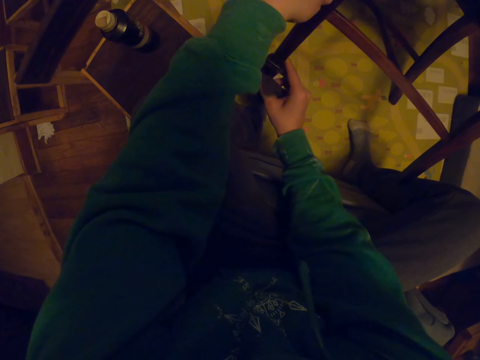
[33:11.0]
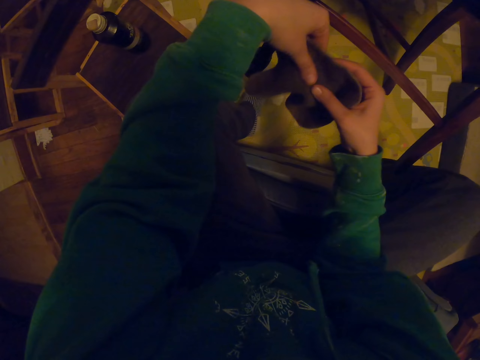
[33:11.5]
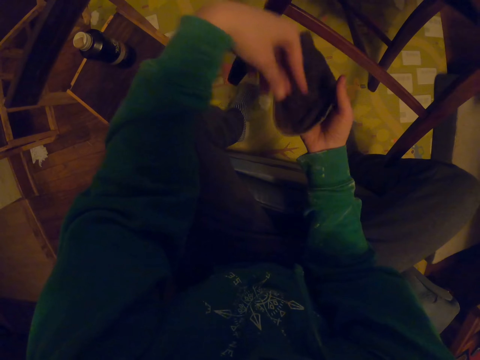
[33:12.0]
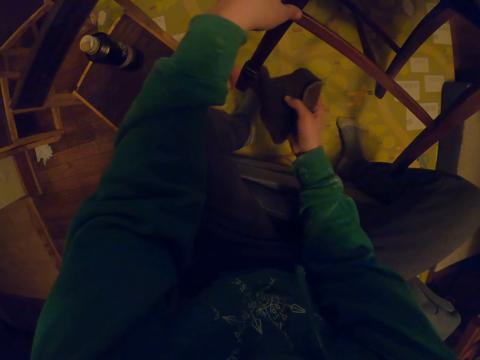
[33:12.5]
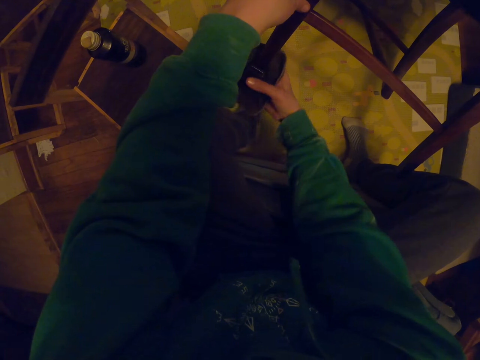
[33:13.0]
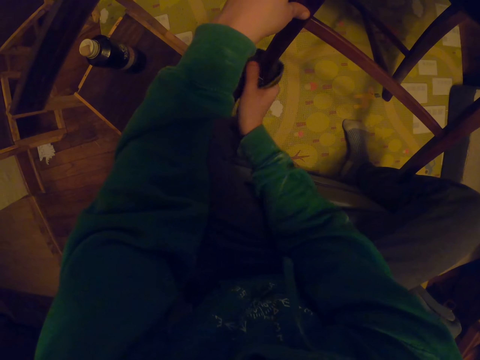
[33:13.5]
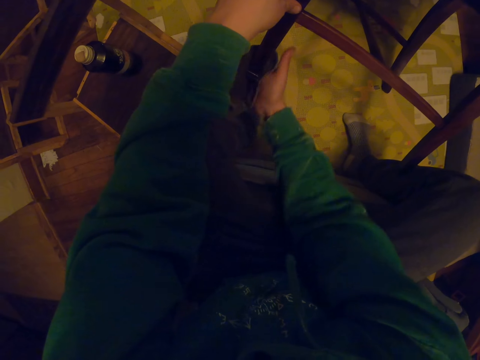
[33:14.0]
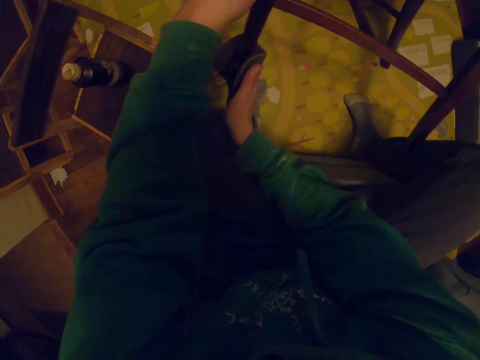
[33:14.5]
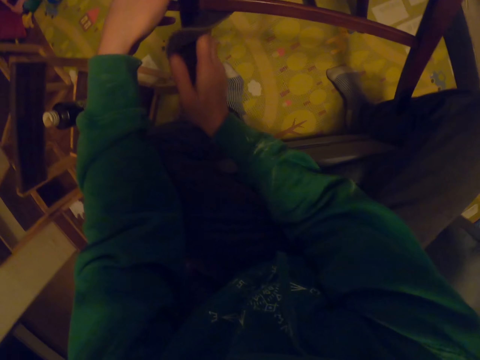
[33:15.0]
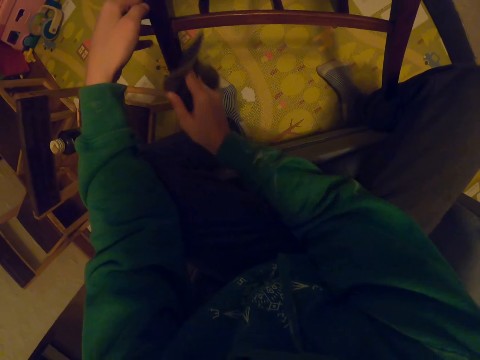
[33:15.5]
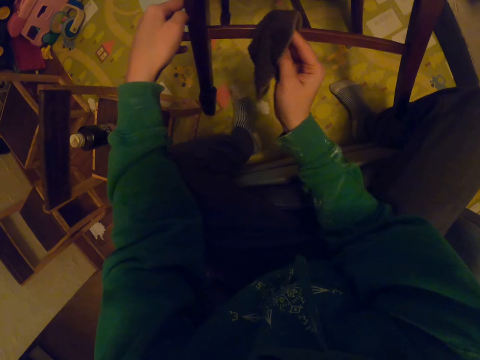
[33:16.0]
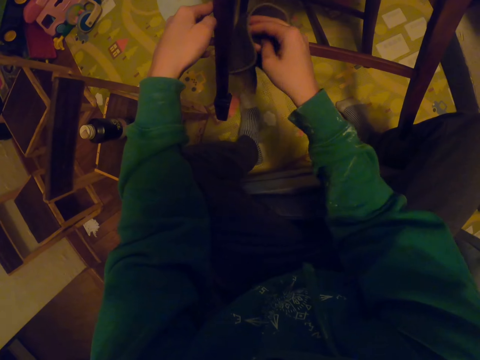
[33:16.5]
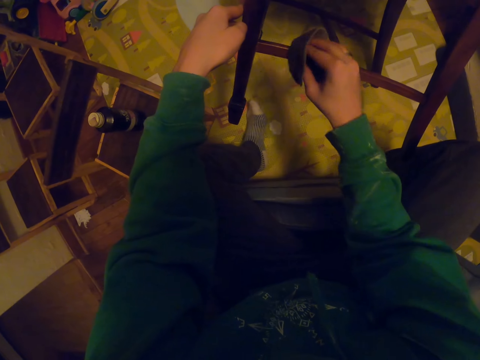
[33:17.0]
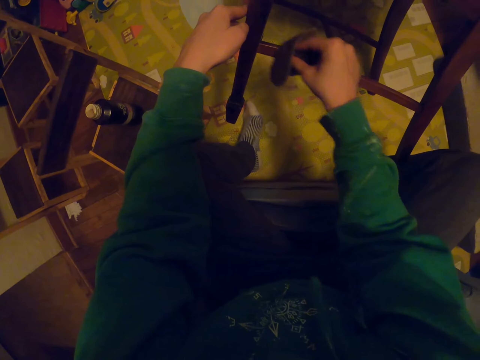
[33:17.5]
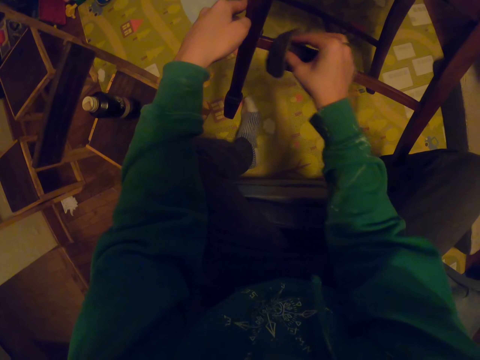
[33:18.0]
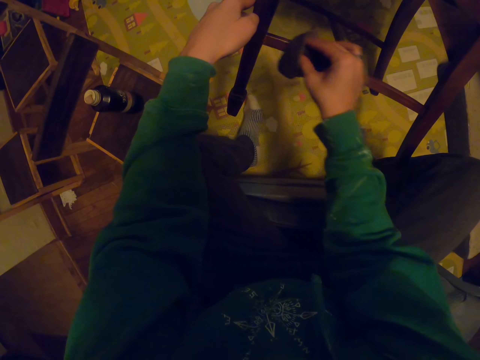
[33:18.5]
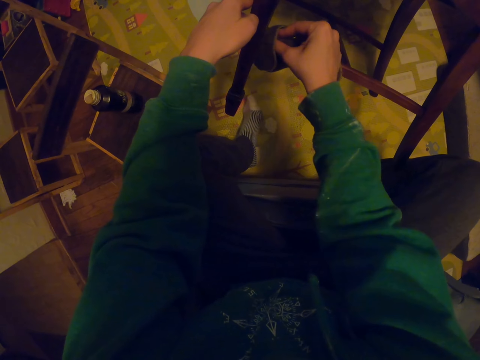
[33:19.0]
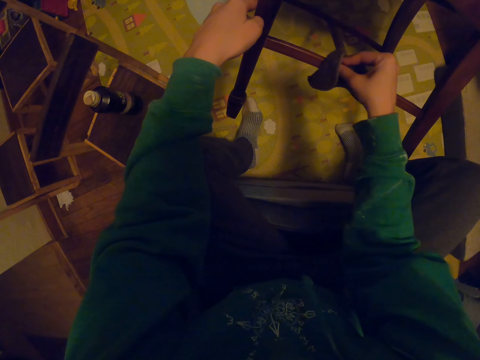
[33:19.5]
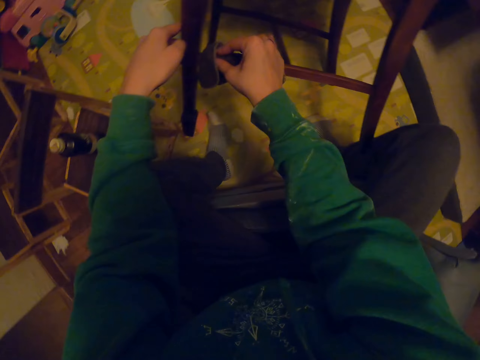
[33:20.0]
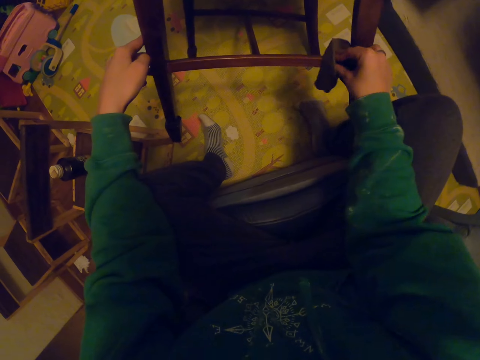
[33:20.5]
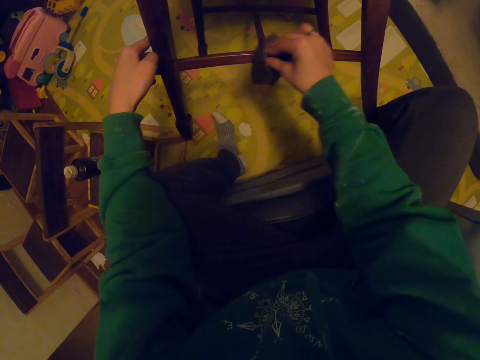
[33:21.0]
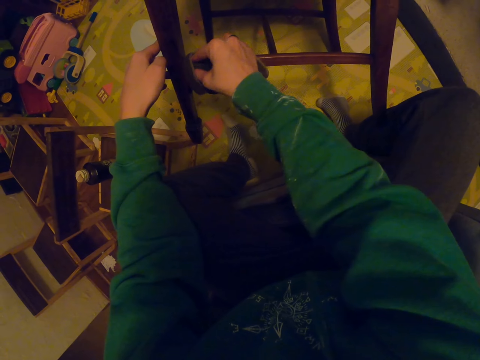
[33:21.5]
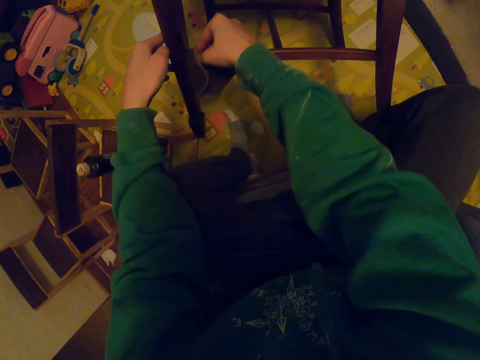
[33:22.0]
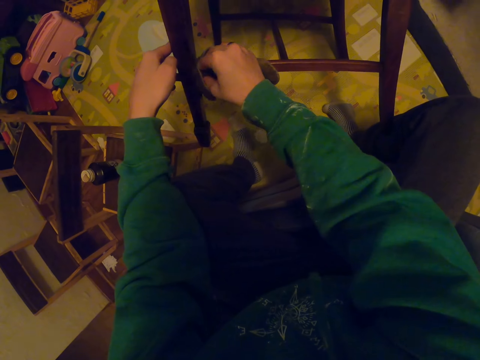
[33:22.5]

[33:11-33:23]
The camera wearer turns the towel. They wipe the chair.

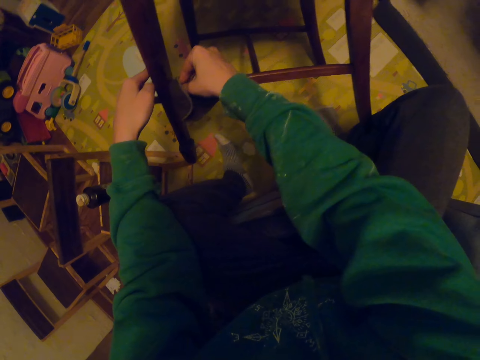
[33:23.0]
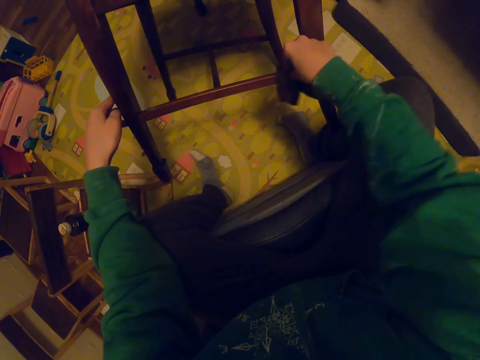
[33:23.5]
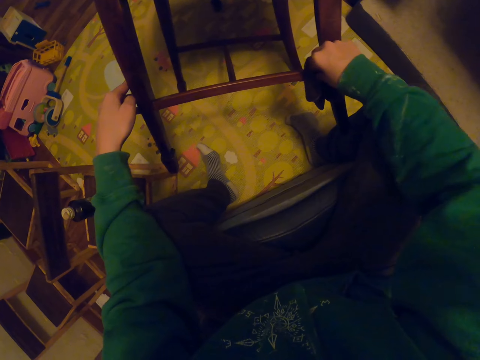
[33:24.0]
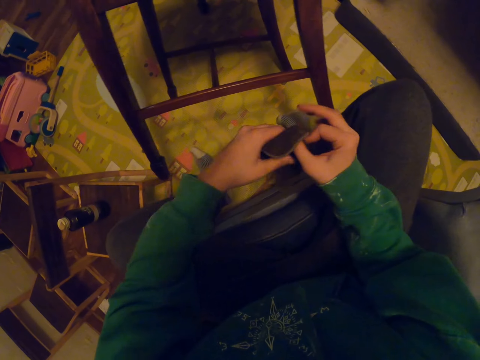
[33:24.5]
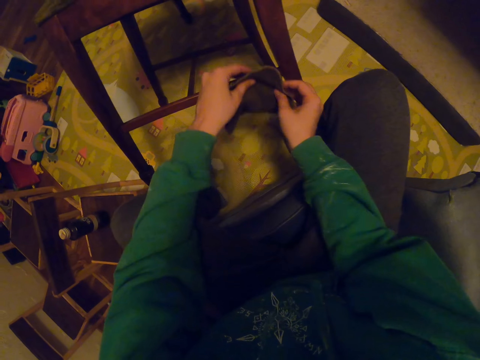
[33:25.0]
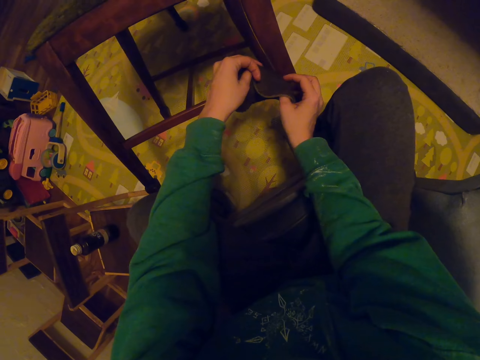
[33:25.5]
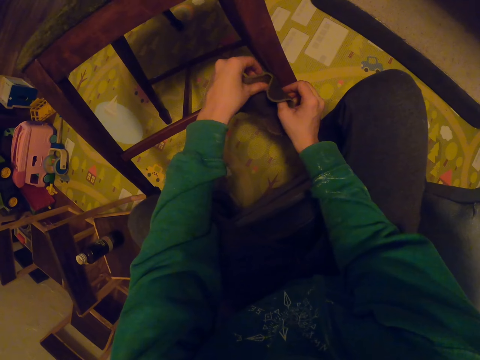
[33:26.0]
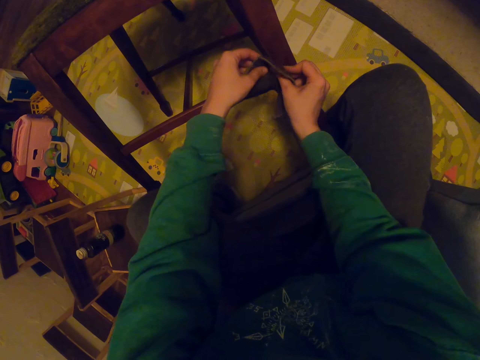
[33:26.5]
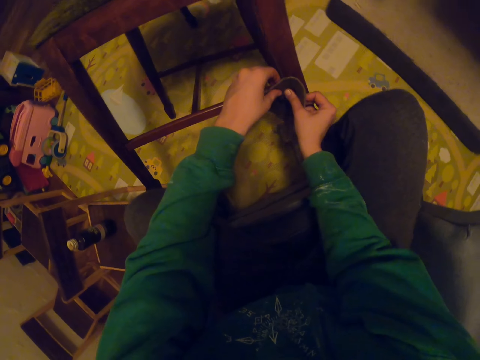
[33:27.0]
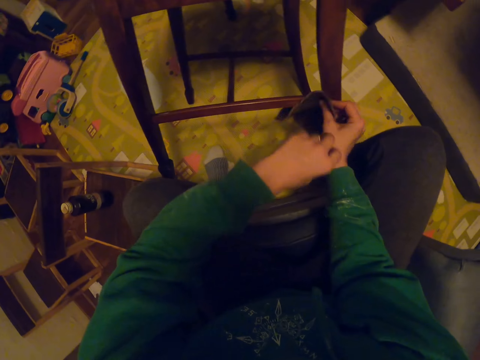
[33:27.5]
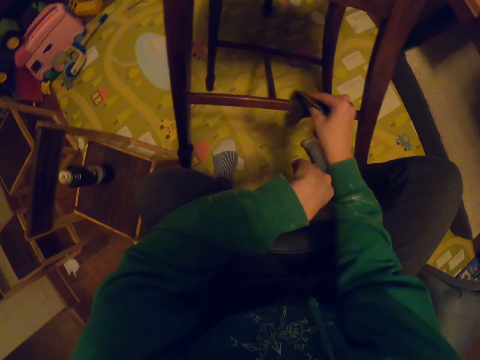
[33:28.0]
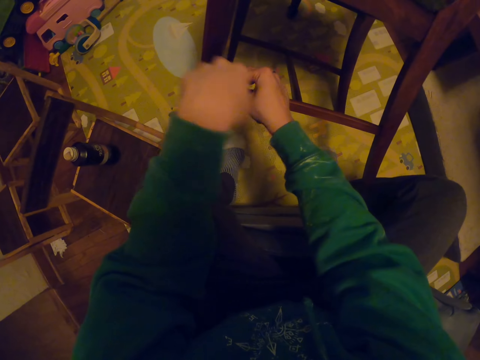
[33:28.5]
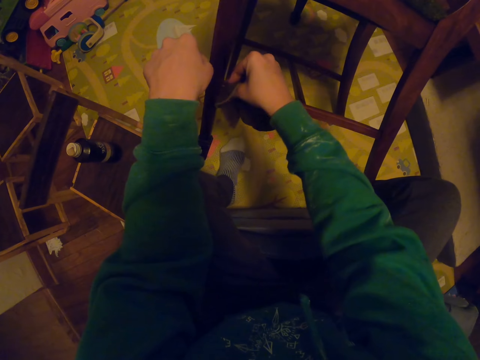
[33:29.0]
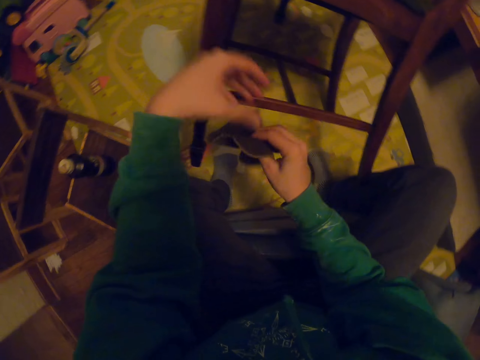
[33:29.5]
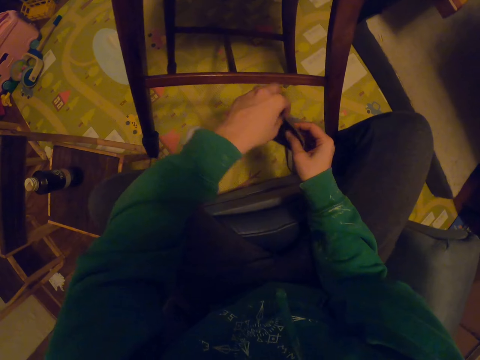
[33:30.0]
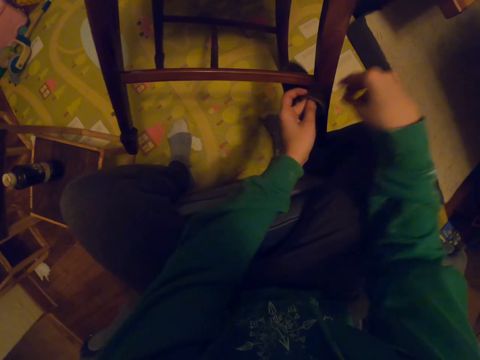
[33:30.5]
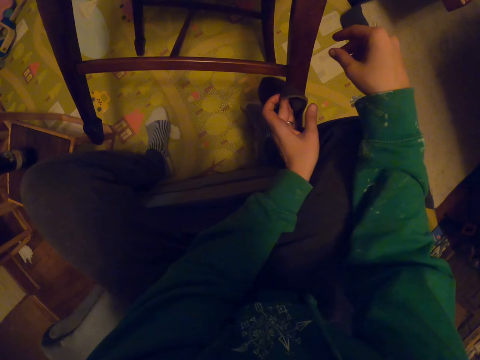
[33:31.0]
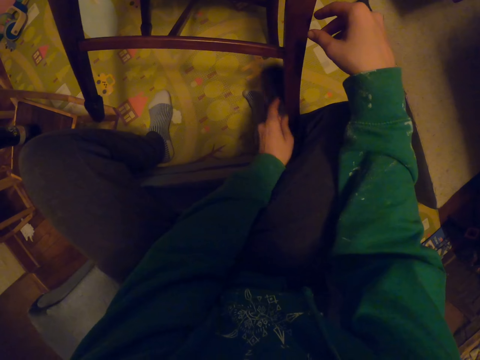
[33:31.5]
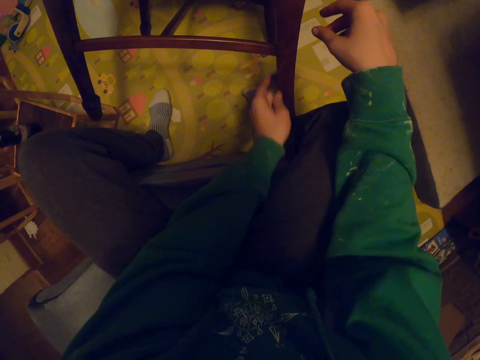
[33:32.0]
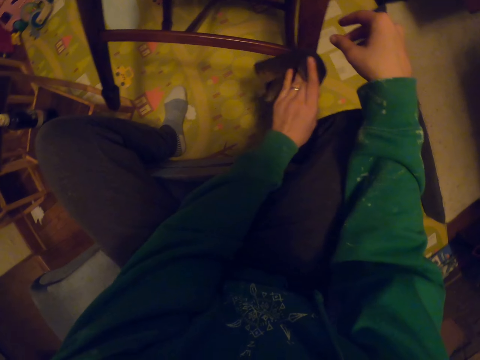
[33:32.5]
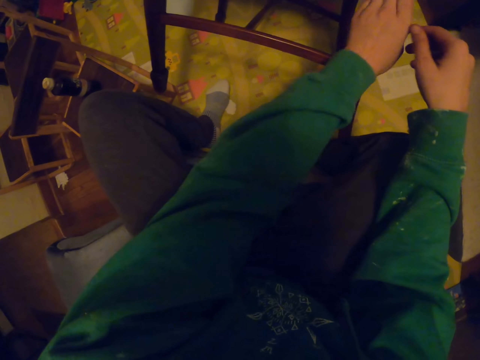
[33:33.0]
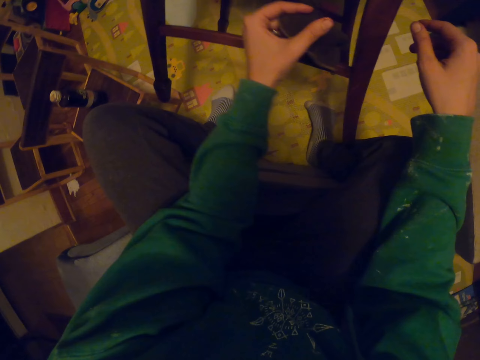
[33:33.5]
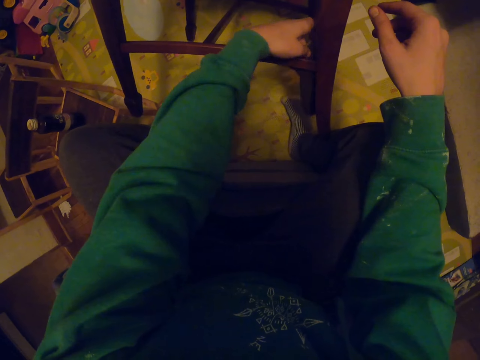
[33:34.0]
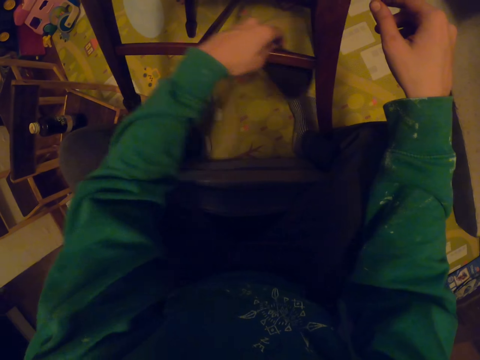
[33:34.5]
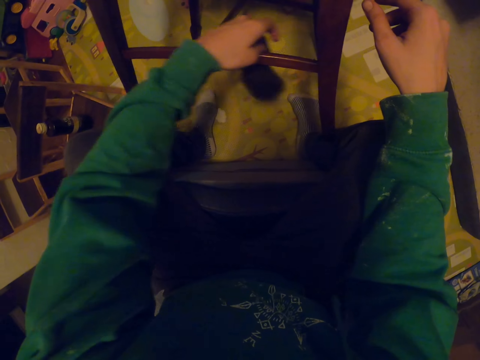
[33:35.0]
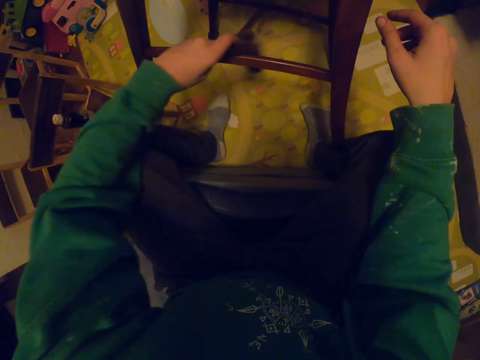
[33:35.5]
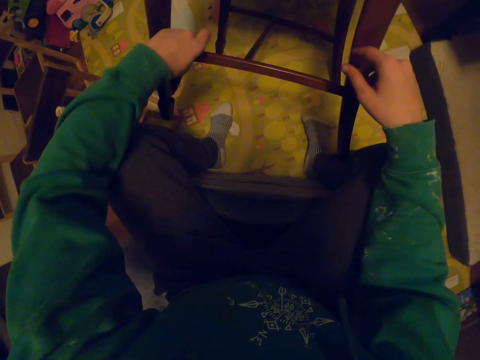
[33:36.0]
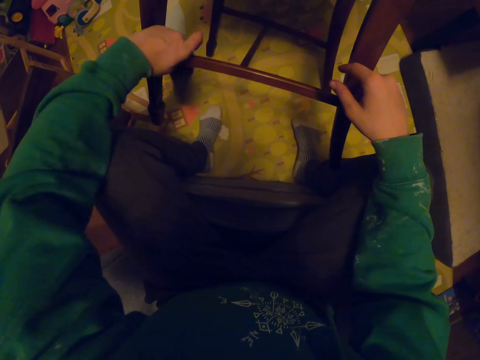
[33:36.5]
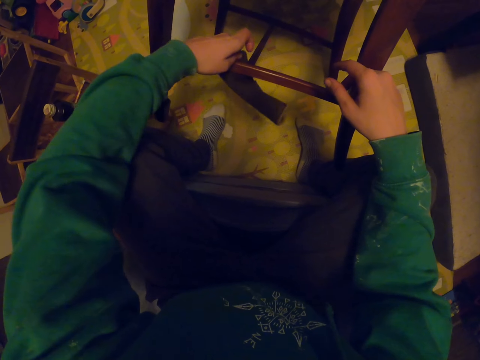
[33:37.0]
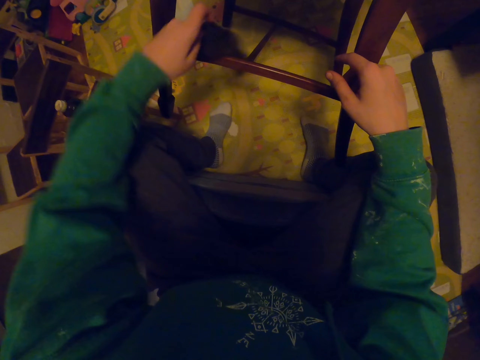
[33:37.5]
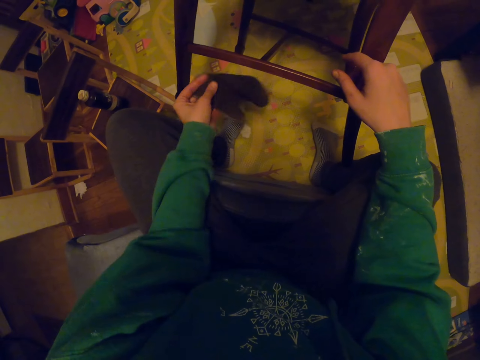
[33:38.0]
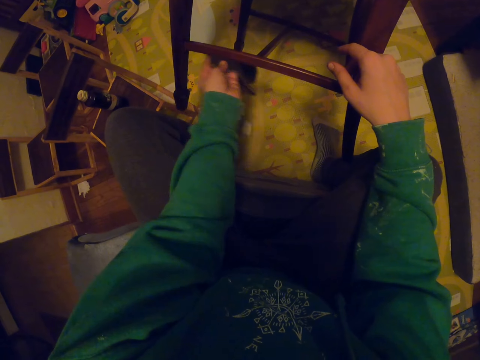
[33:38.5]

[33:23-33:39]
The camera wearer holds the small towel with both hands. They wipe the chair. They pass the small towel to the right hand. They wipe the chair. They pass the small towel to the left hand. They wipe the chair.
